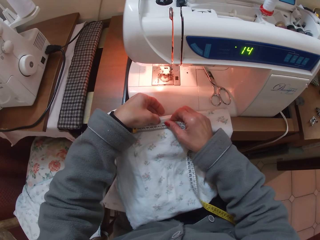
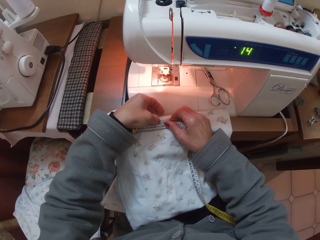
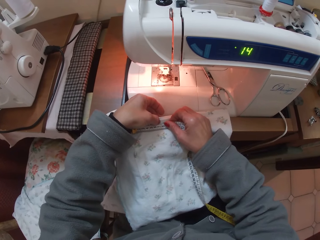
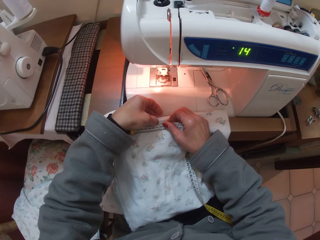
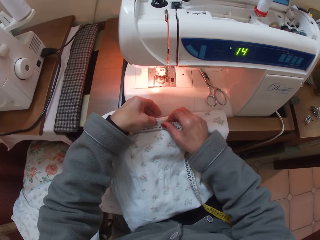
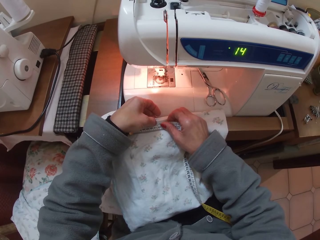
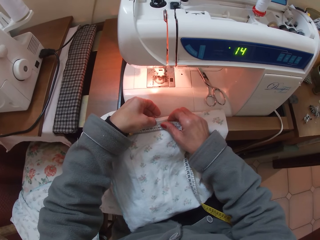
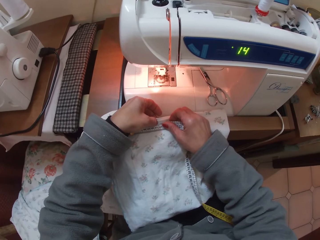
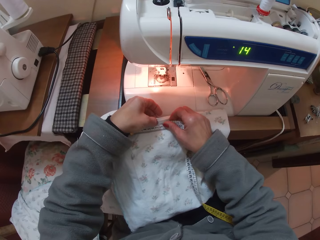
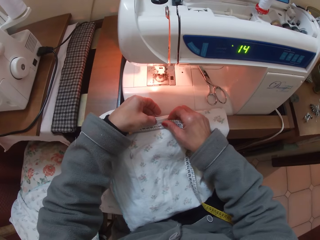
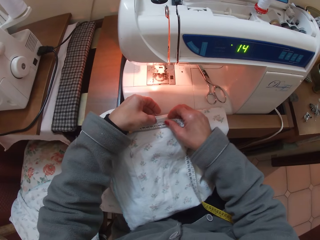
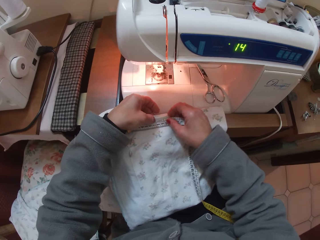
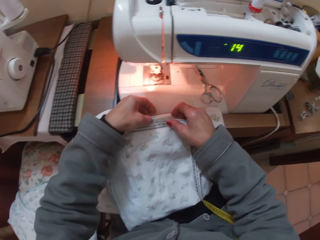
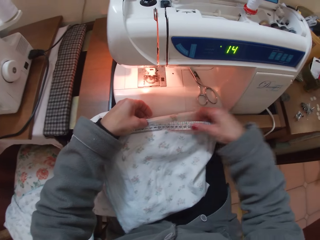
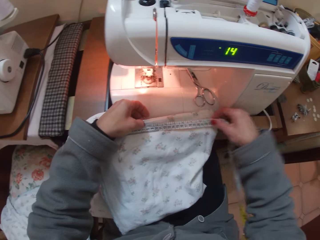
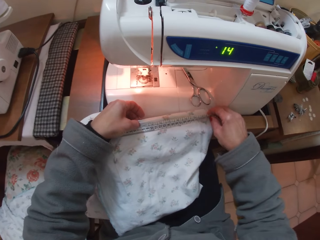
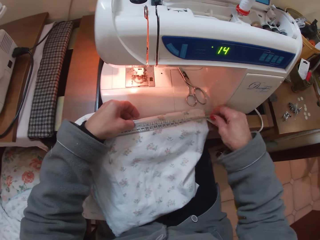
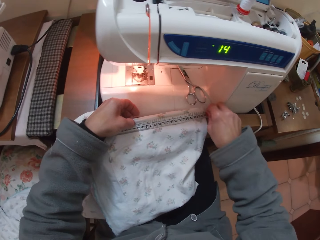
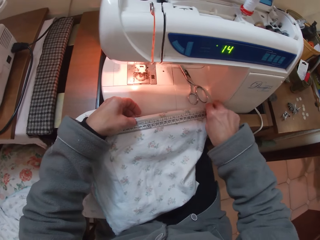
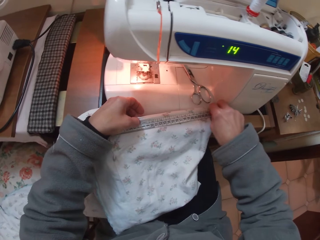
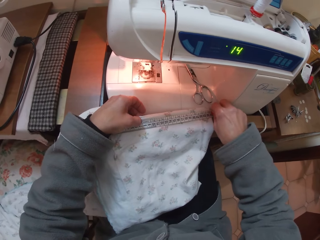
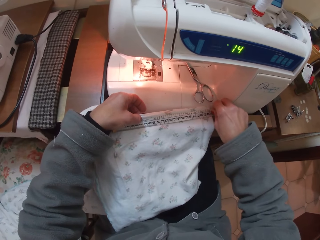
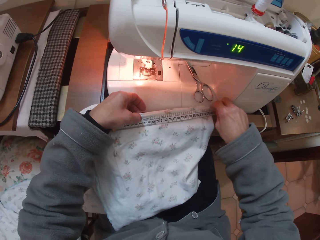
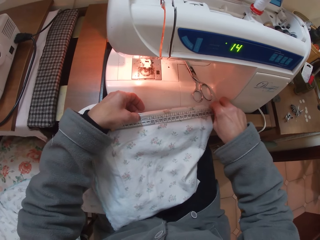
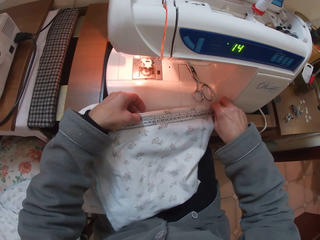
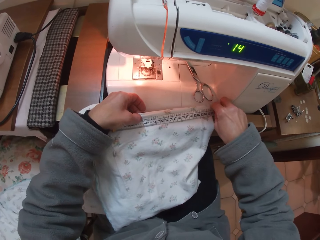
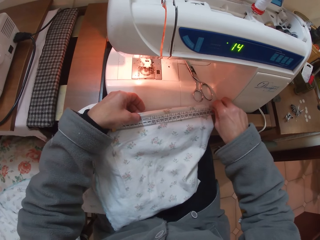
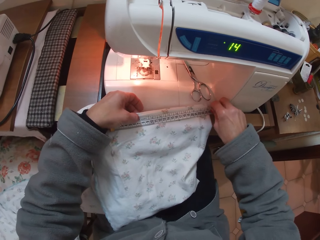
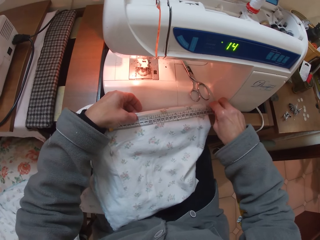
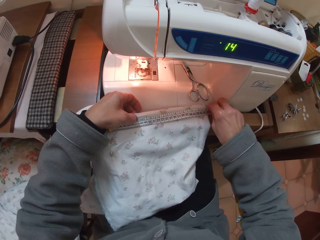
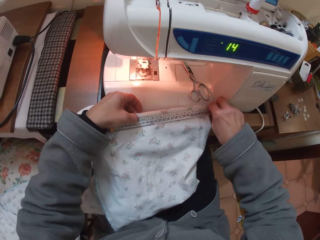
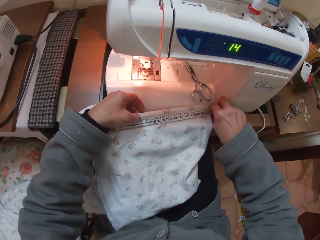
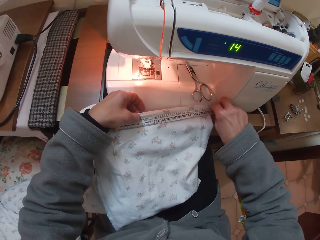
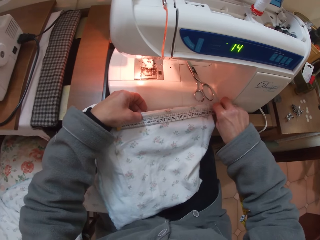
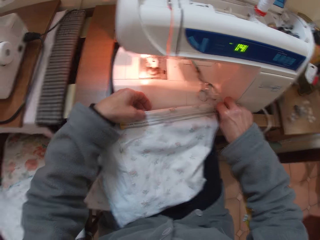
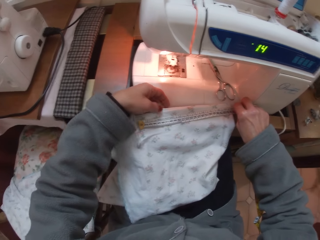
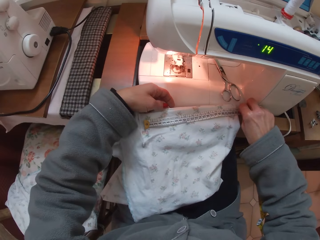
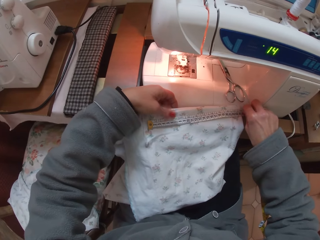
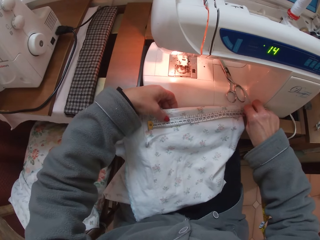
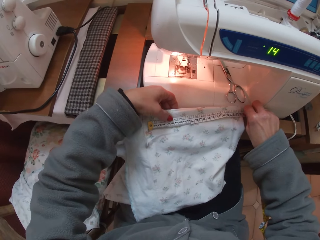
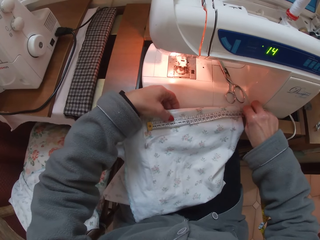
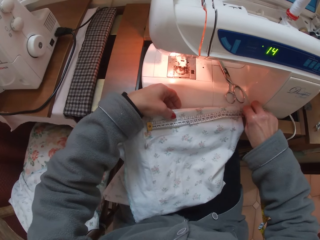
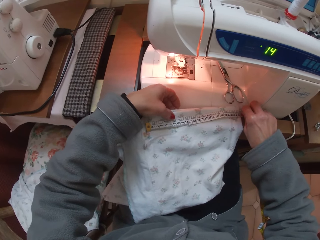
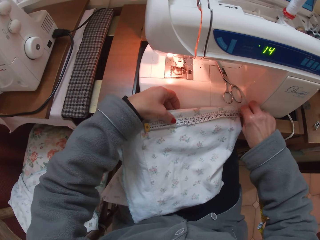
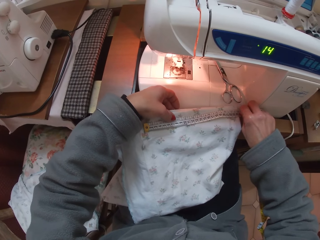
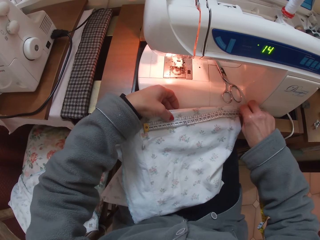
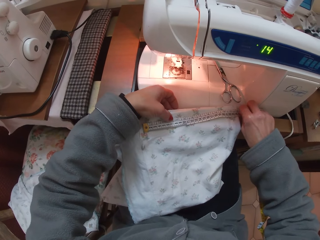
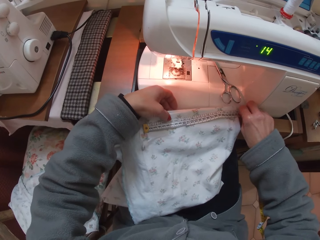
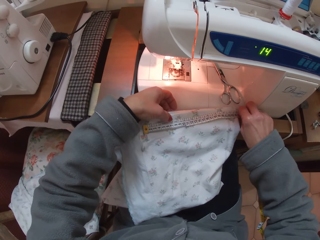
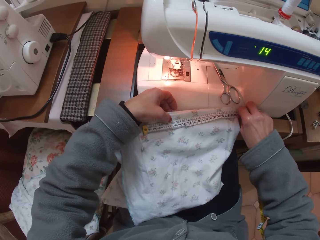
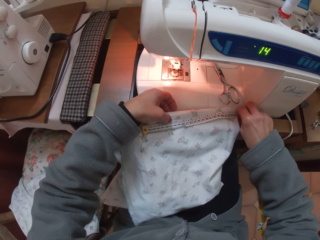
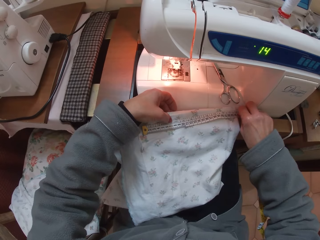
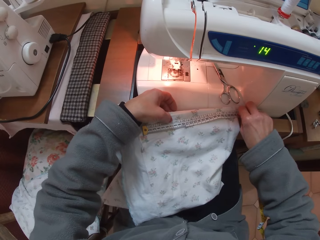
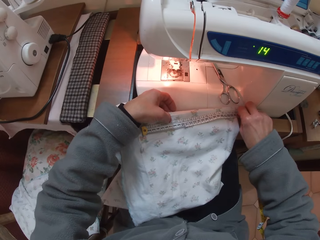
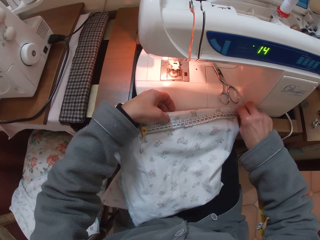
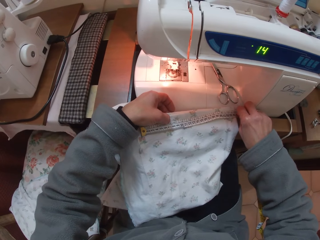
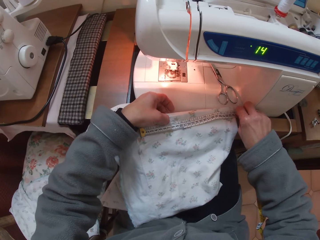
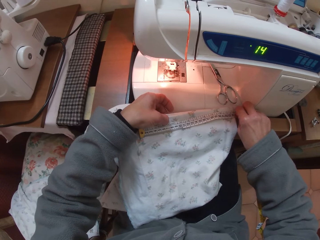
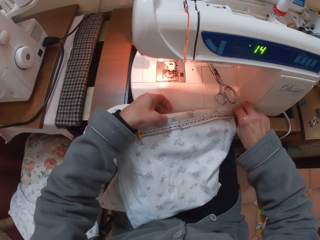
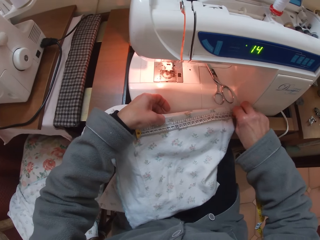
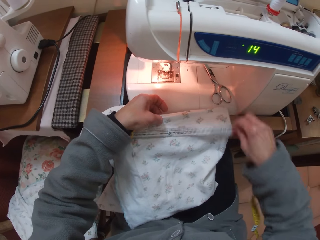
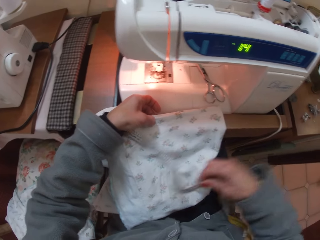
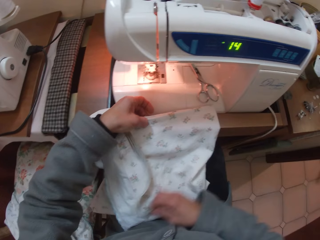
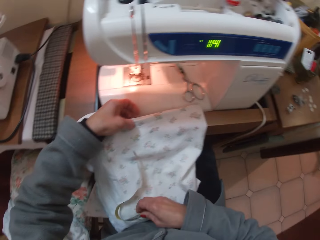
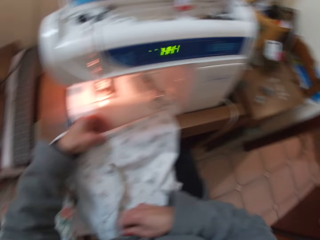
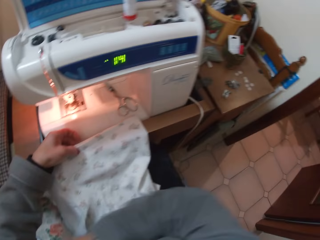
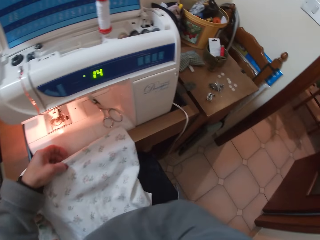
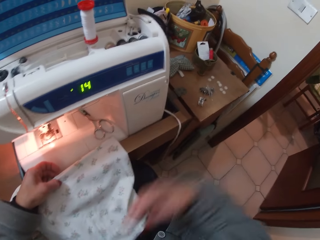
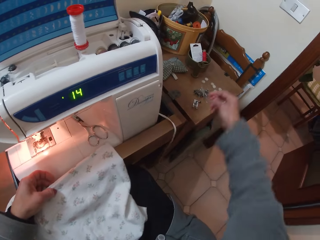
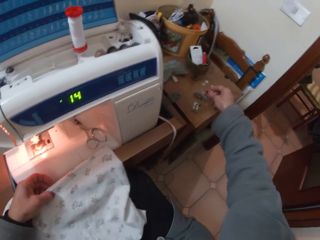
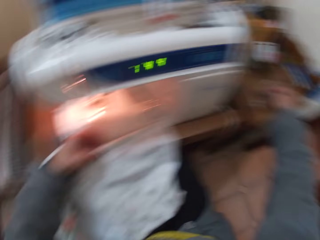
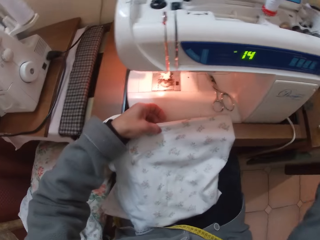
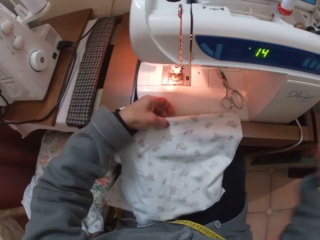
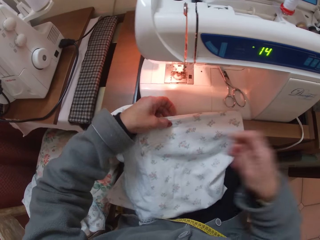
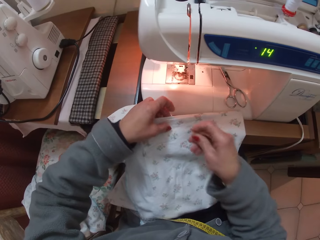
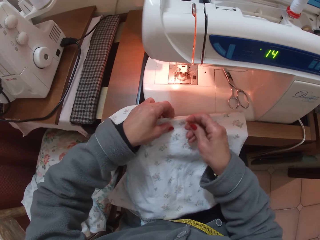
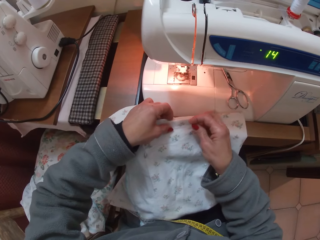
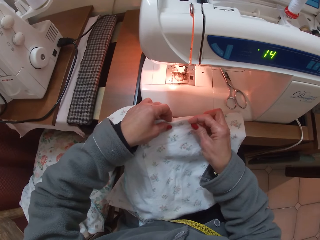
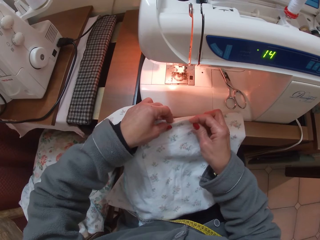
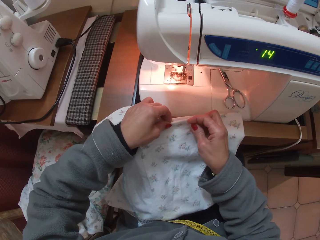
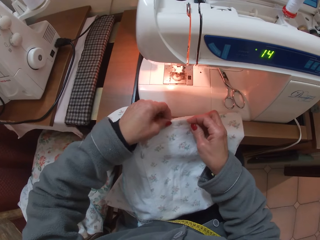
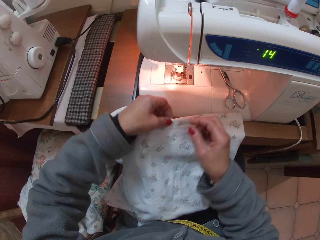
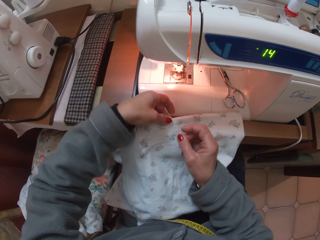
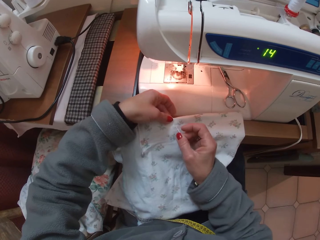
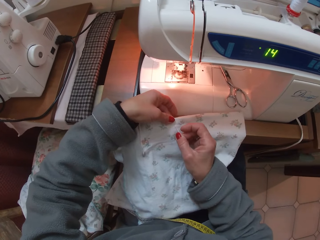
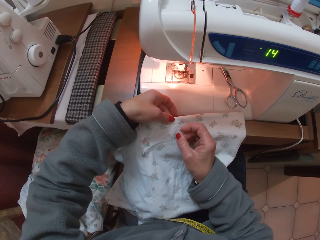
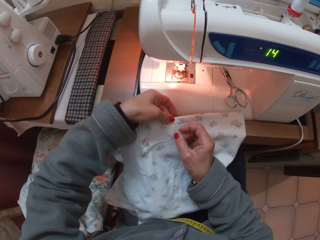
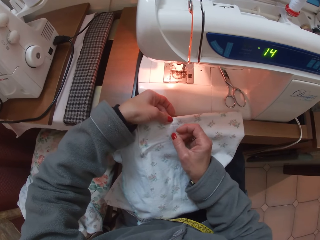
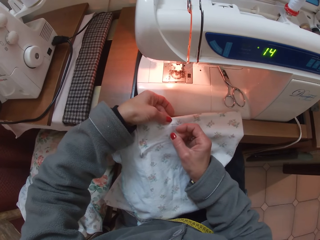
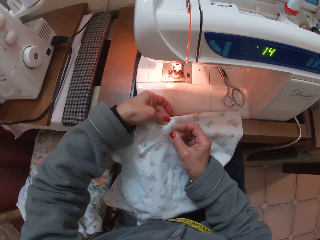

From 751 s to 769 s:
The camera wearer moves the tape measure towards the left. She lets go of the tape measure, touches the tape measure with her thumb and moves her thumb towards the middle of the tape measure. She takes the tape rule off the cloth. She drops the tape rule. She moves her hand towards the table. She places the tape measure away from the material. She picks a needle from the table with her right hand. She looks away from the table. She moves her hand towards the sewing machine. She inserts the hand sewing needle in the material.

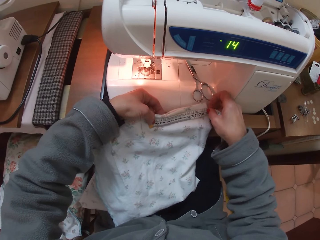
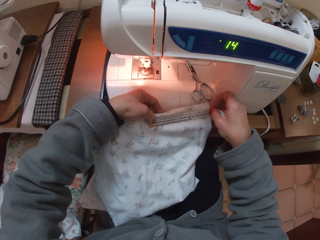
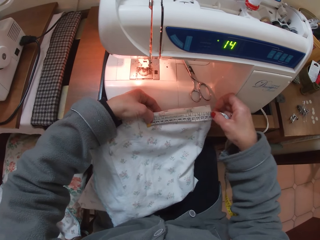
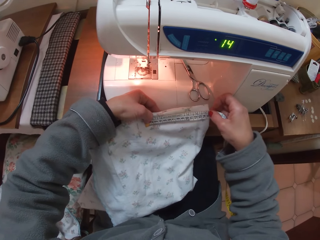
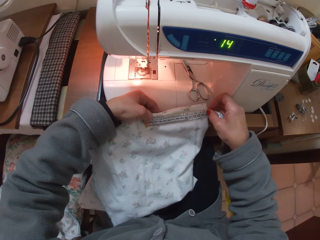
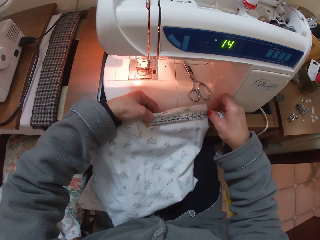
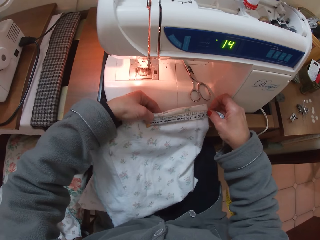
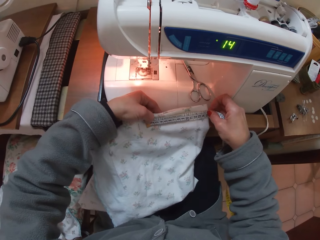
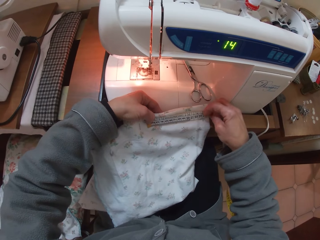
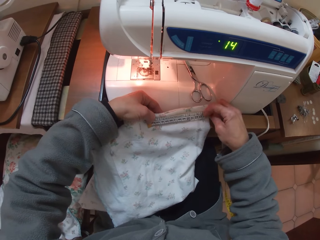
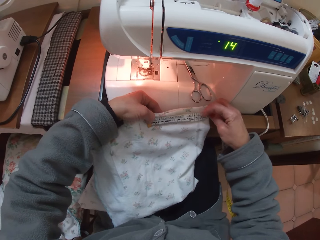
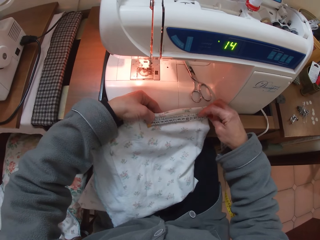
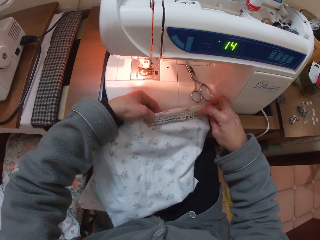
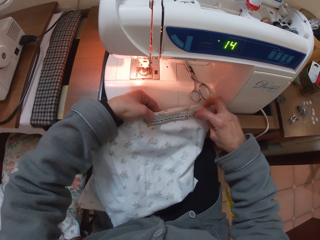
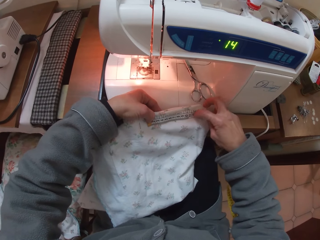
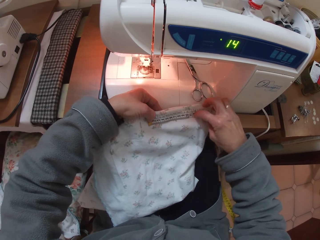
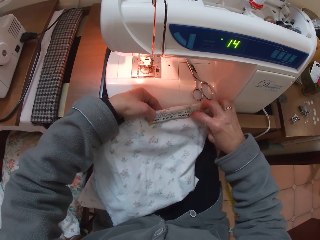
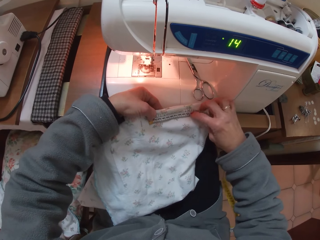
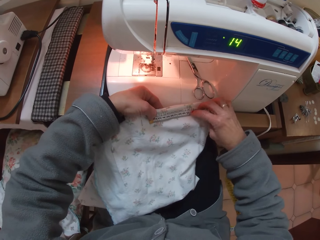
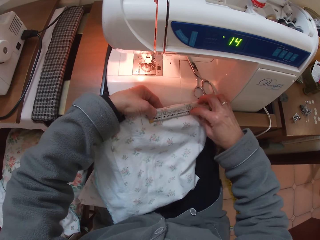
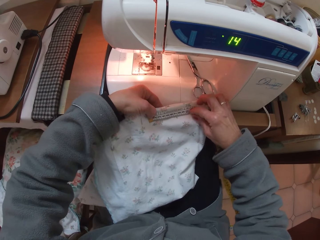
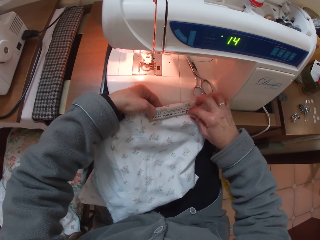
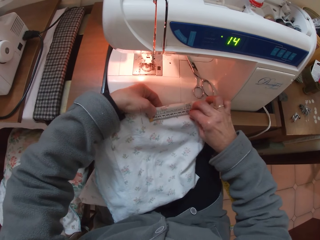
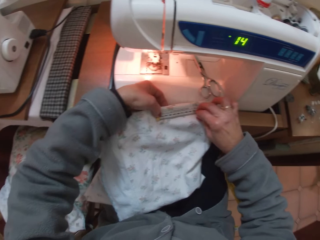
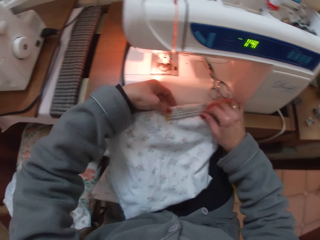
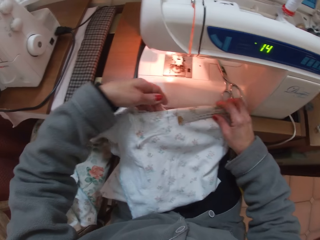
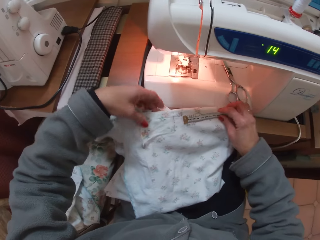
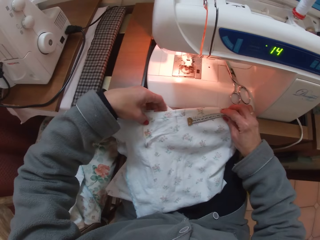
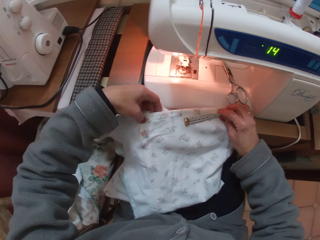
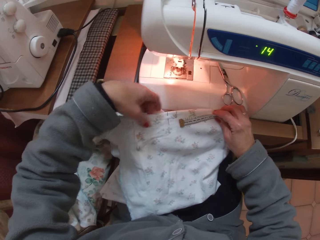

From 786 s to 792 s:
The camera wearer moves the tape measure to the edge of the material. She moves her thumb towards the other end of the tape measure. She lets go of the tape measure and holds the material.
